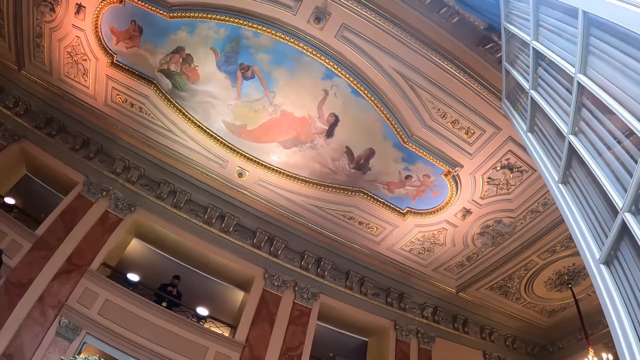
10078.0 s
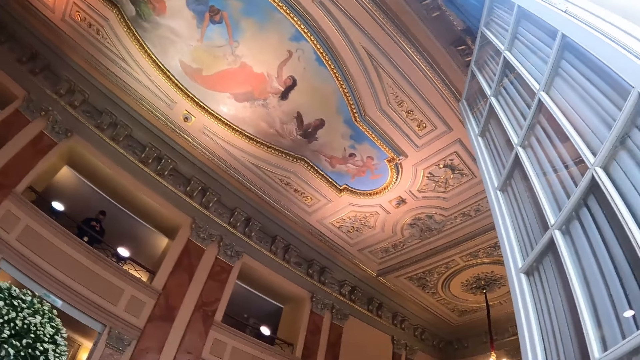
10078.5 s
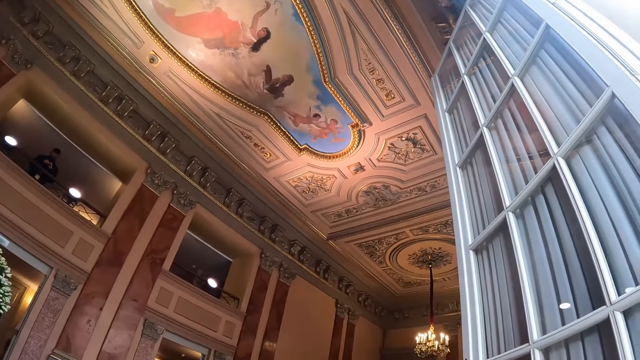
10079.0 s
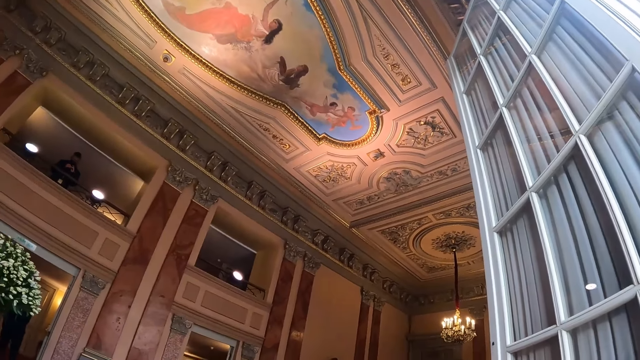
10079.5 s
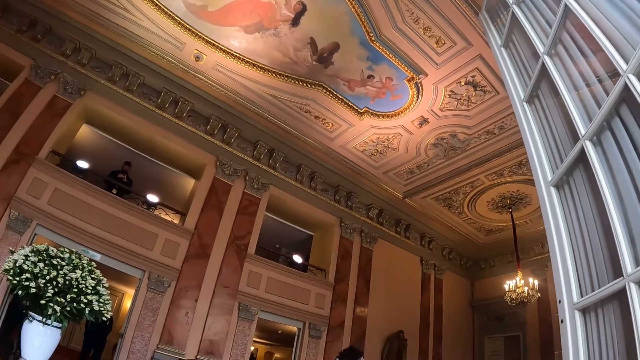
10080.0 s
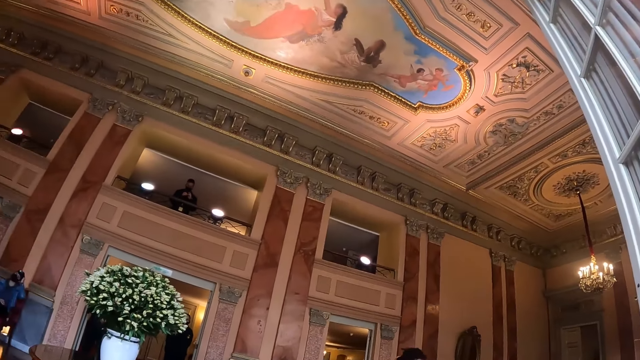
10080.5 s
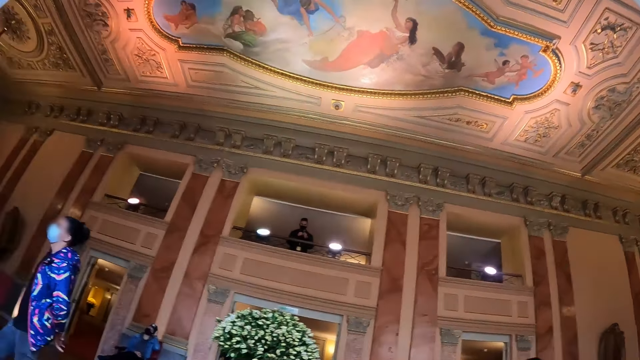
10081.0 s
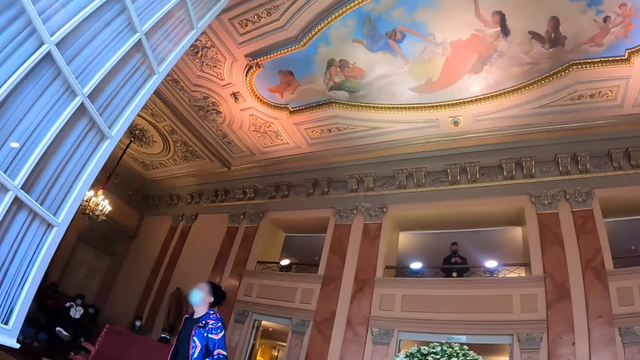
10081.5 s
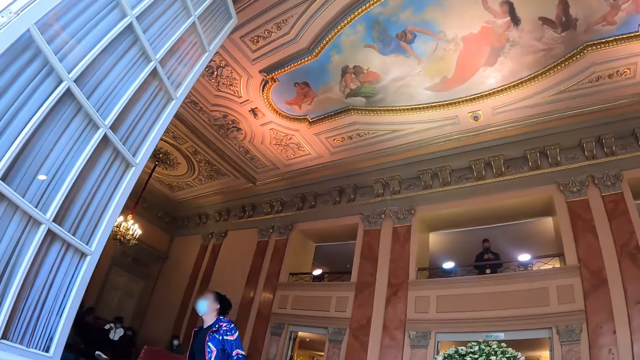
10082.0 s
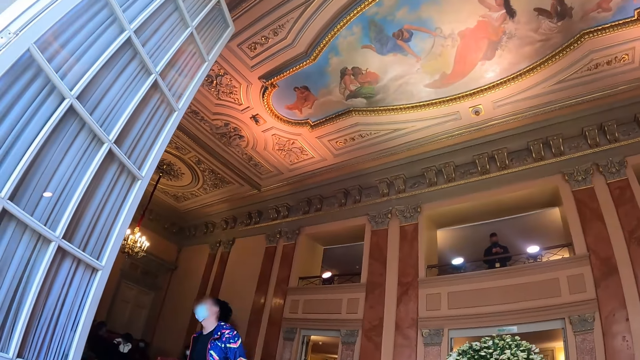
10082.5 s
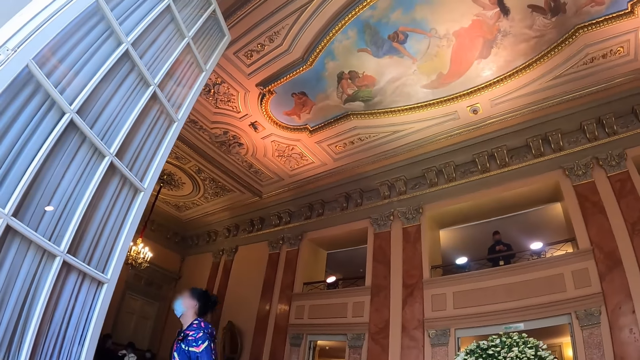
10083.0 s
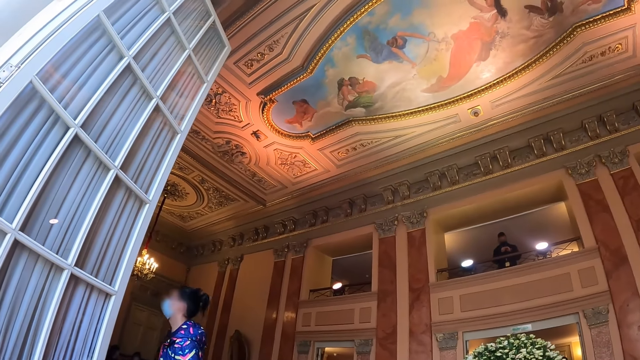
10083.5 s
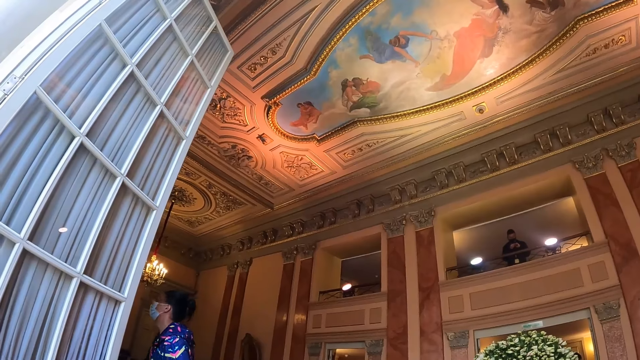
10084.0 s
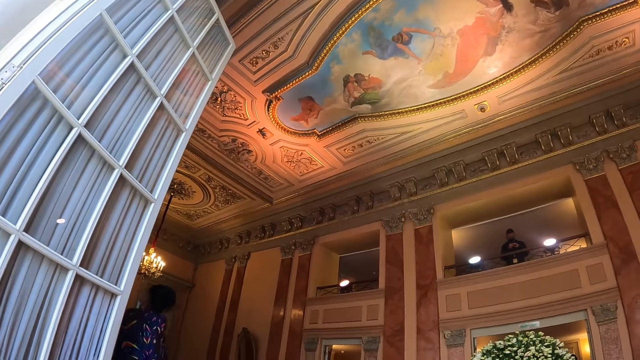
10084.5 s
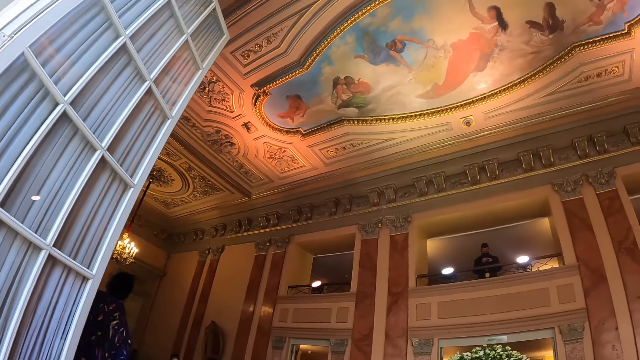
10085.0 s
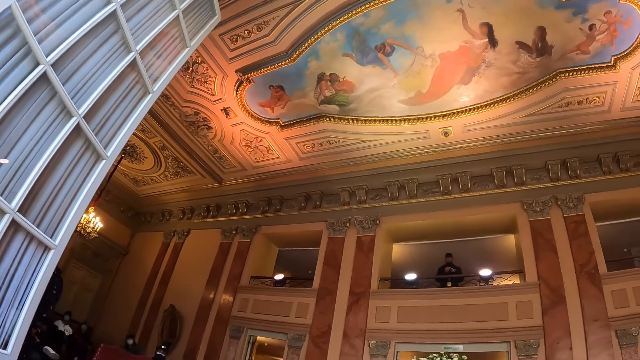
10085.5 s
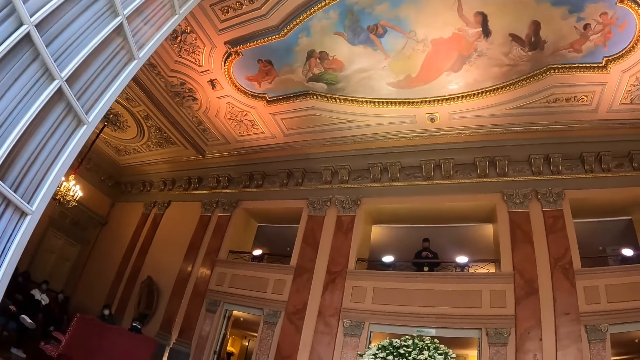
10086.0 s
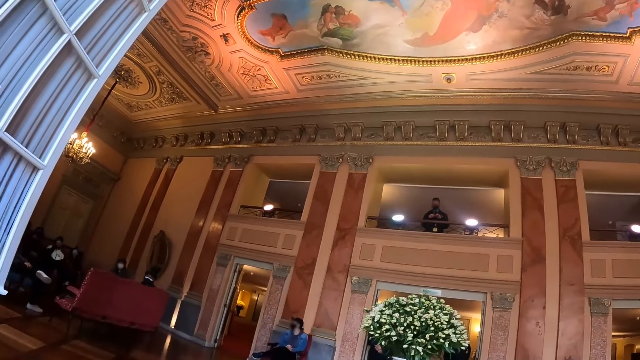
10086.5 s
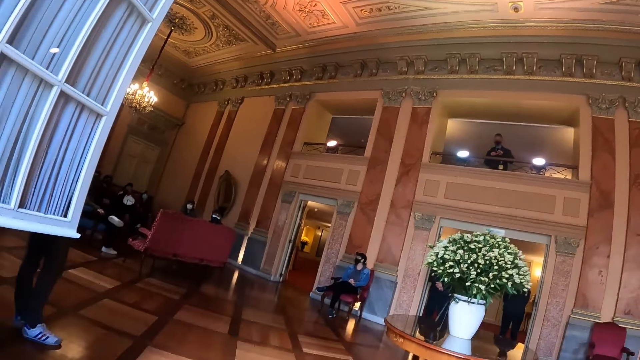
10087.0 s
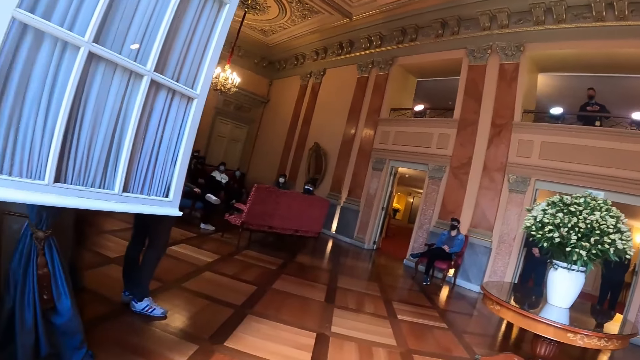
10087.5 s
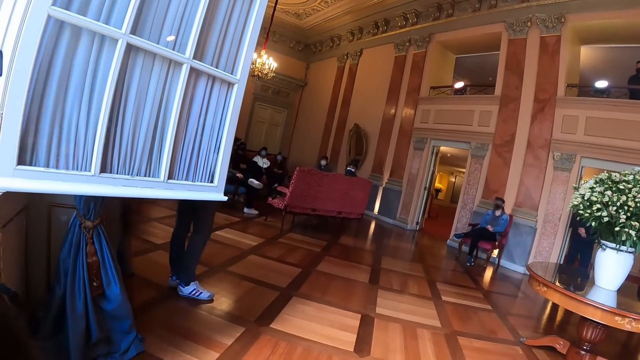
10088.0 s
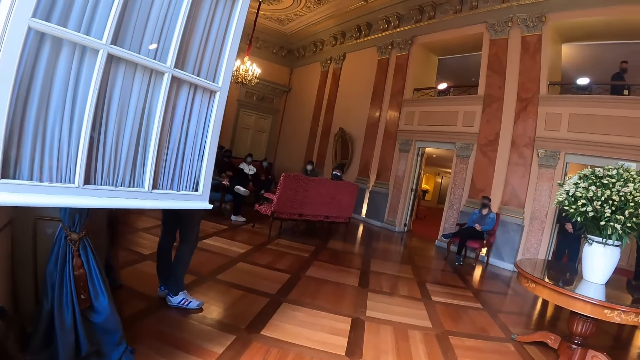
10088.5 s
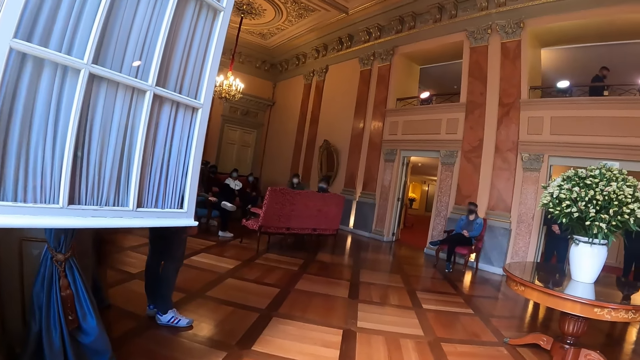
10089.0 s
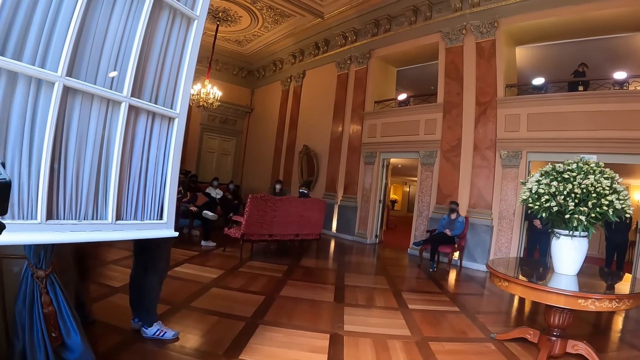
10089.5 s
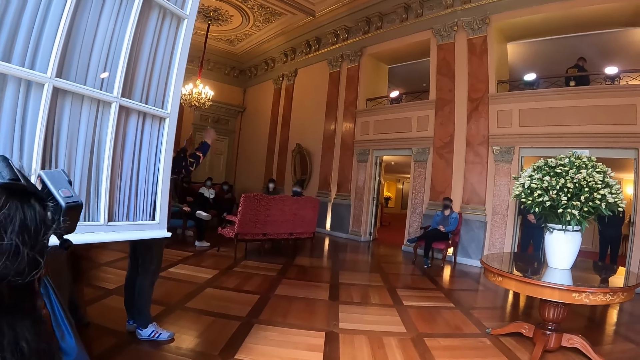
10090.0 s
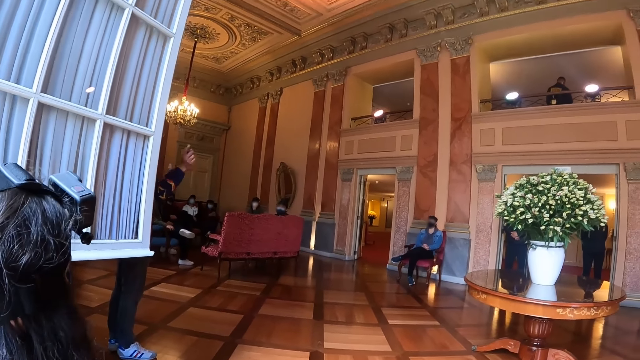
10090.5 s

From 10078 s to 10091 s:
The camera wearer looks left.

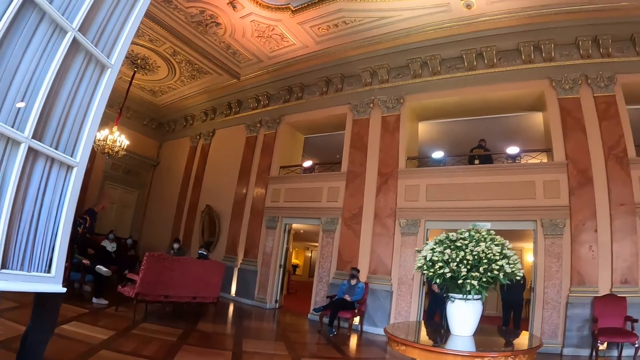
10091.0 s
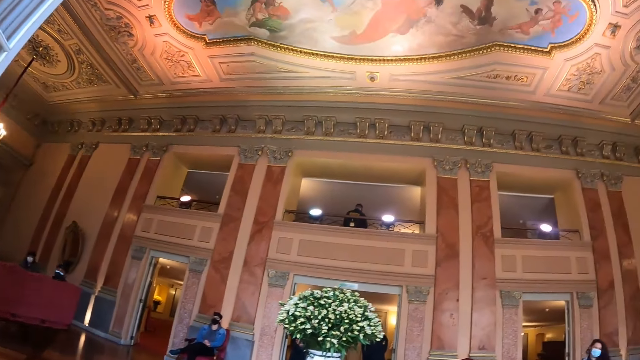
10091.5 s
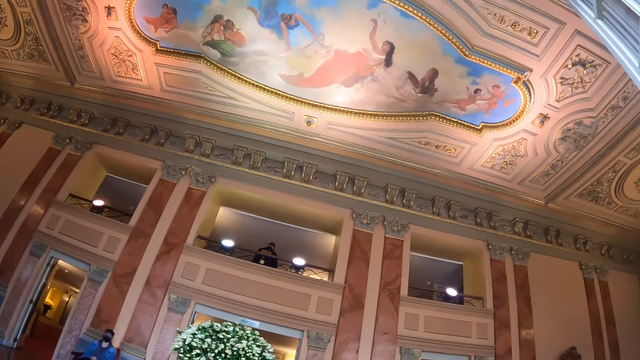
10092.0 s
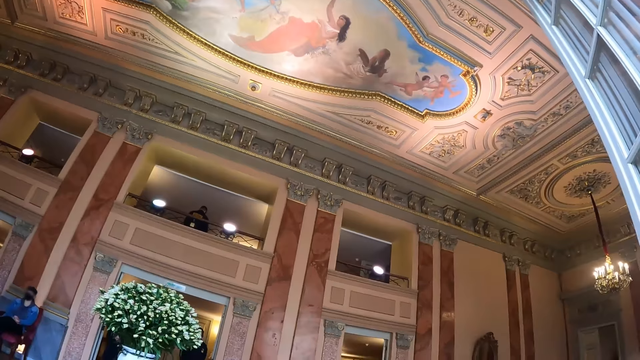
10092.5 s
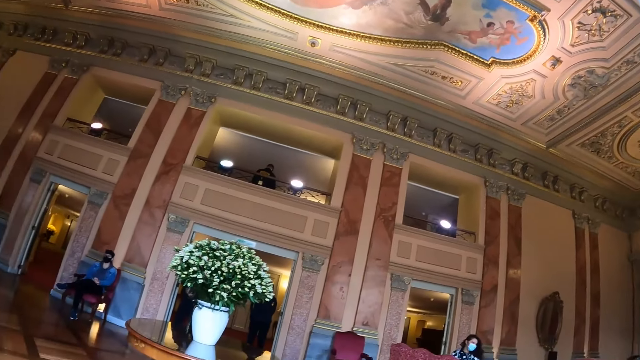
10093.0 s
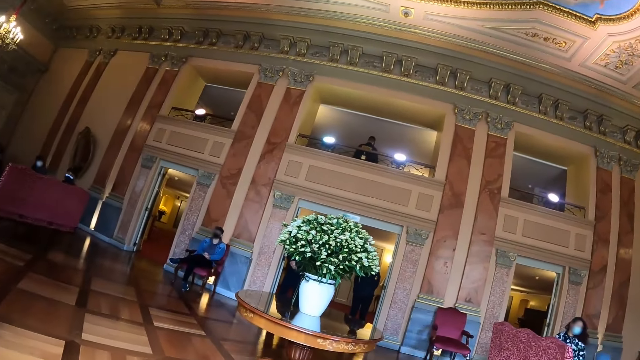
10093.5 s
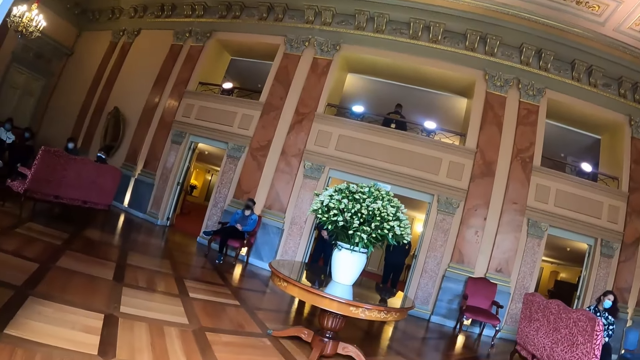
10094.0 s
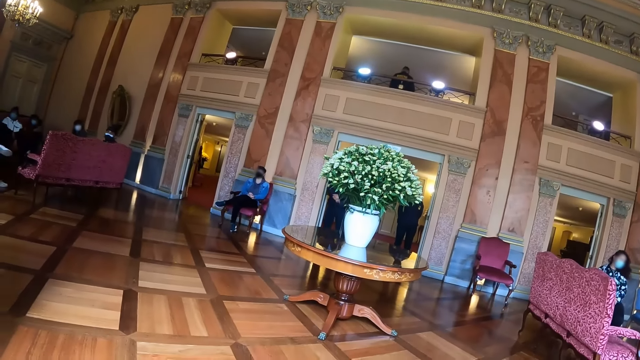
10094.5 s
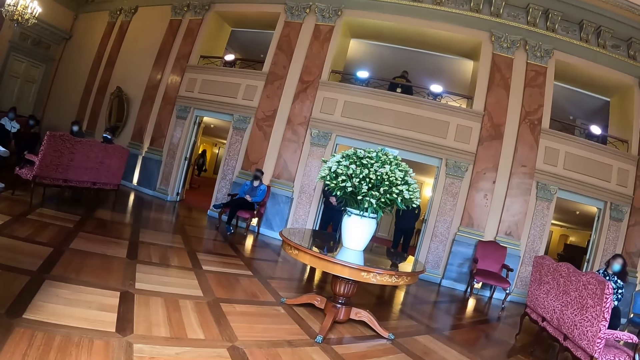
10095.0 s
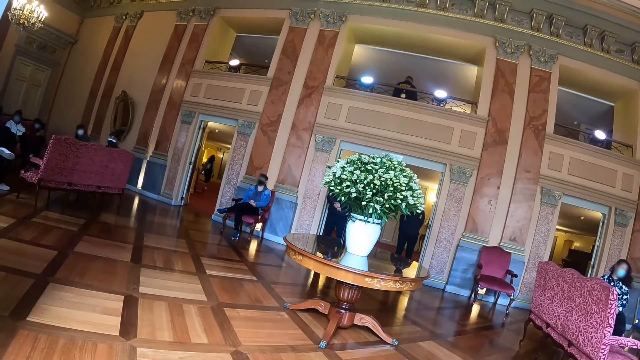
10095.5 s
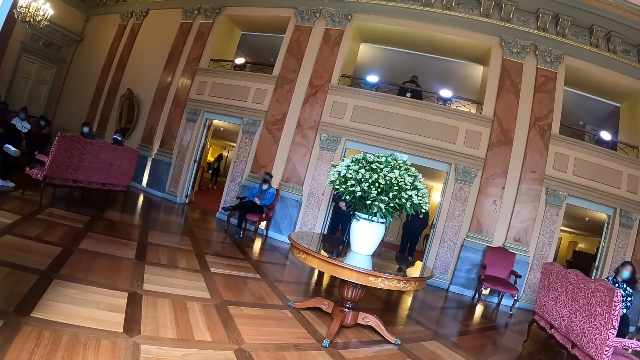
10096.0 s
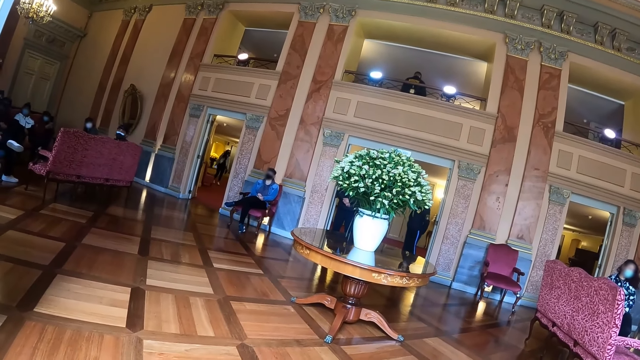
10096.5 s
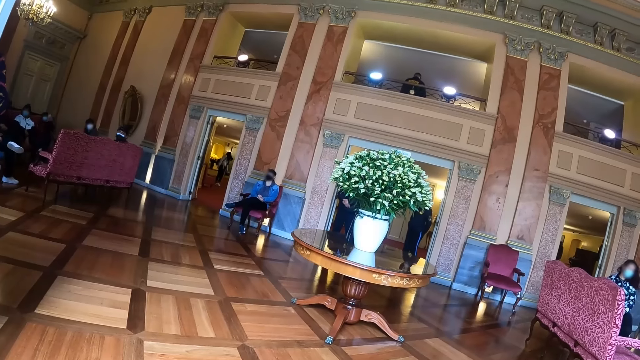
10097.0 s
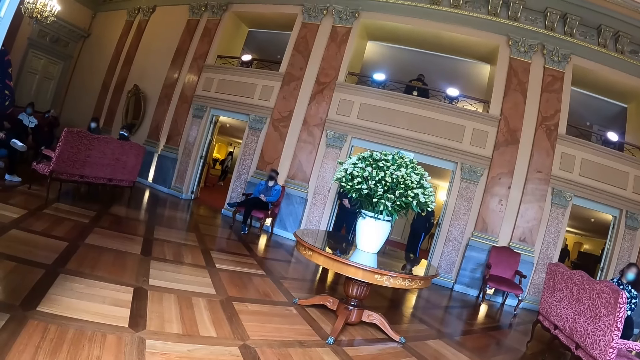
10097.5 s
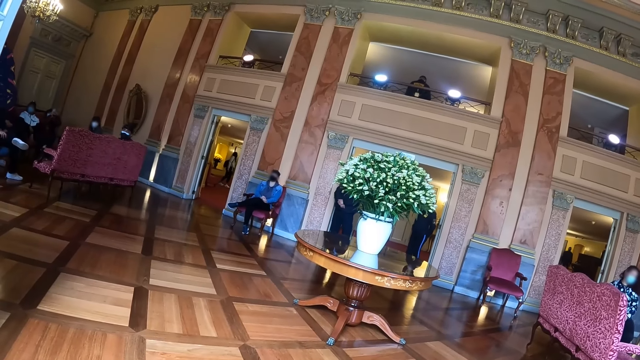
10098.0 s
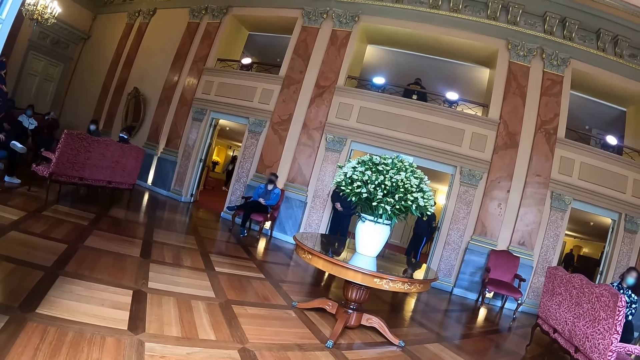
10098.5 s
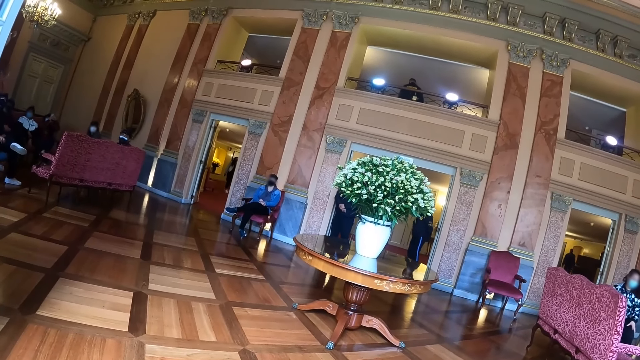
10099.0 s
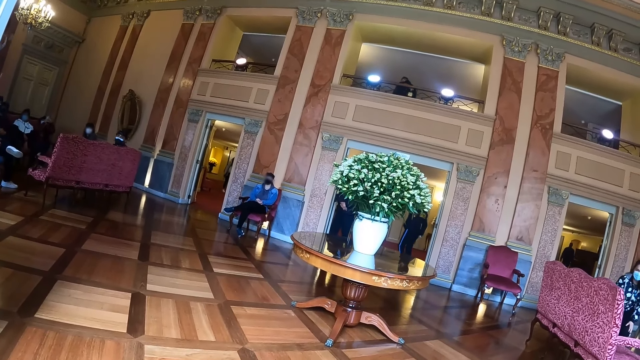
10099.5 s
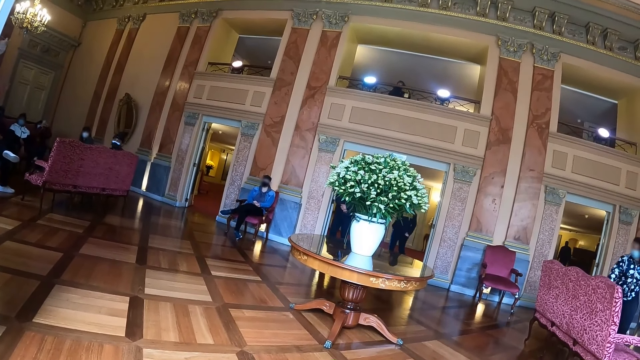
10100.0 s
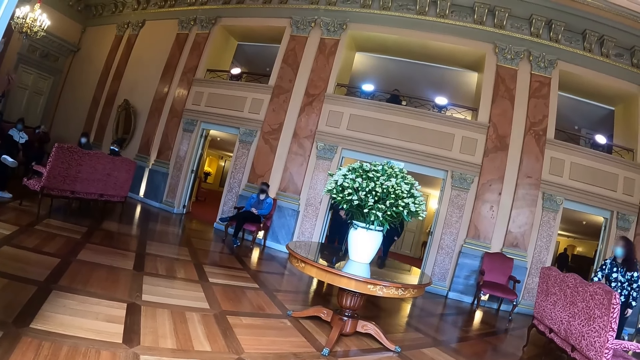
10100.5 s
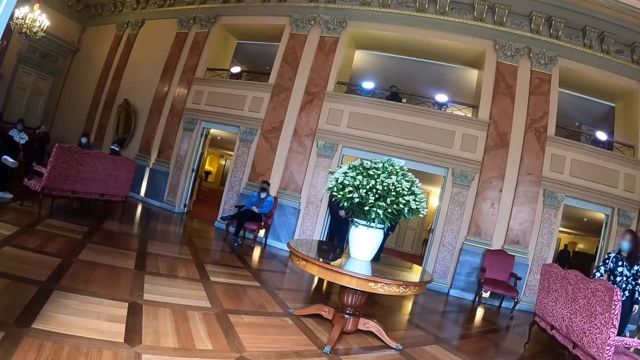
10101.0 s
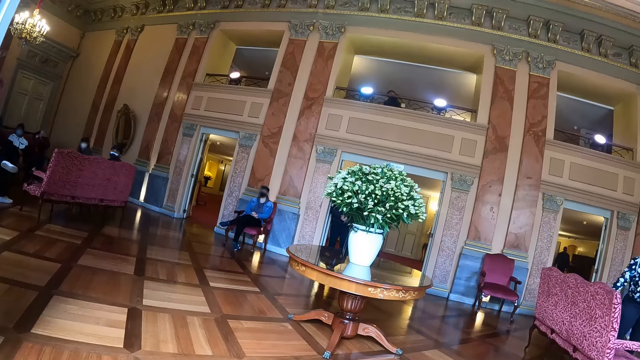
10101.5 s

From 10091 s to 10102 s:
The camera wearer looks up. They look forward.
